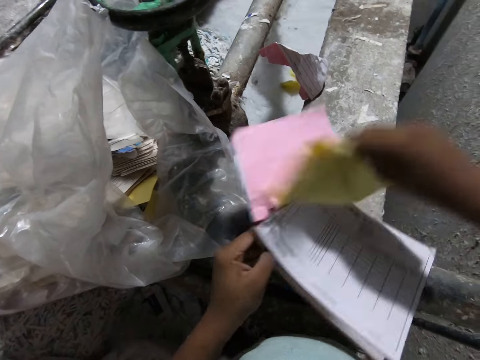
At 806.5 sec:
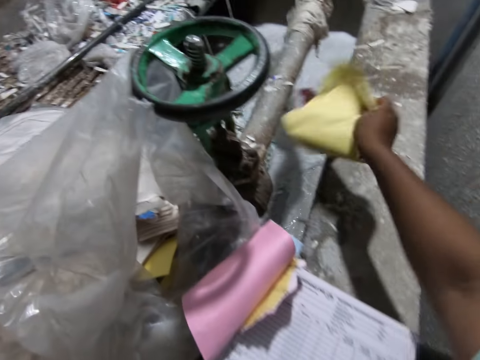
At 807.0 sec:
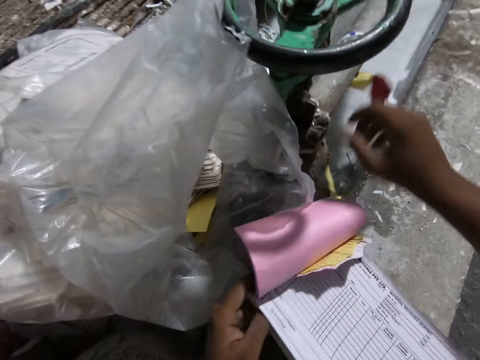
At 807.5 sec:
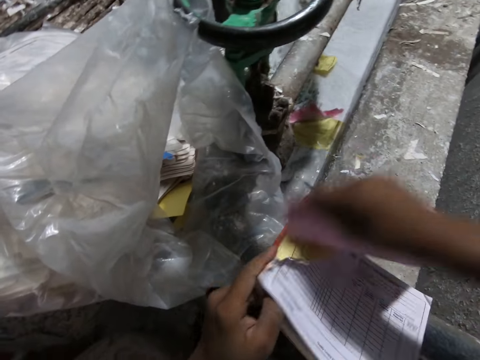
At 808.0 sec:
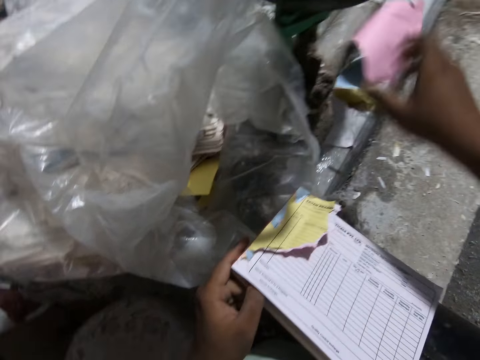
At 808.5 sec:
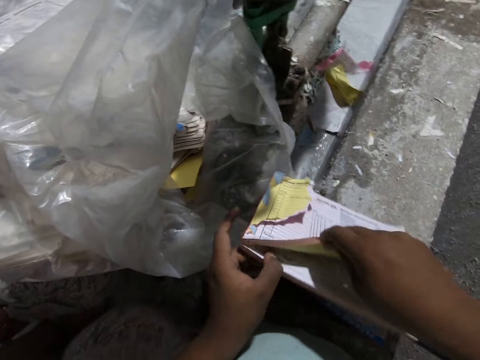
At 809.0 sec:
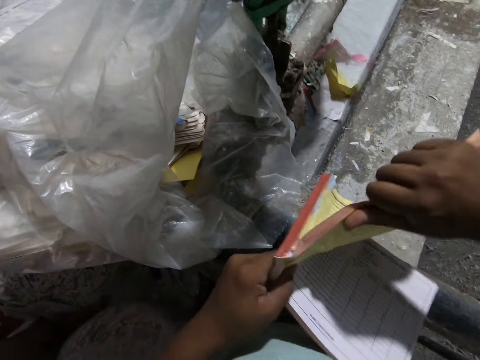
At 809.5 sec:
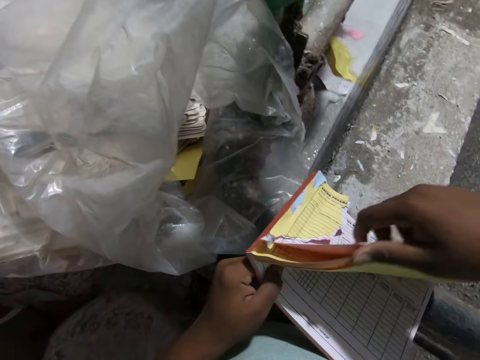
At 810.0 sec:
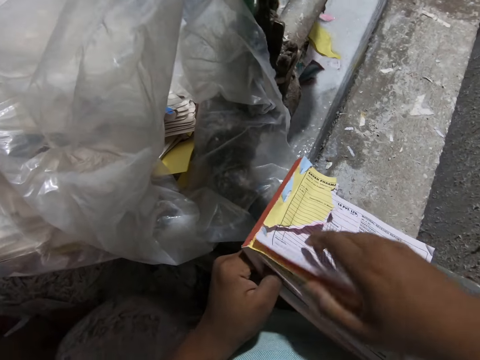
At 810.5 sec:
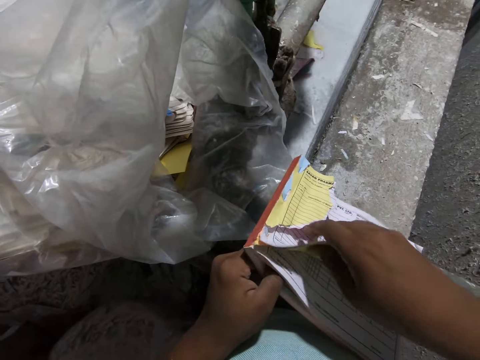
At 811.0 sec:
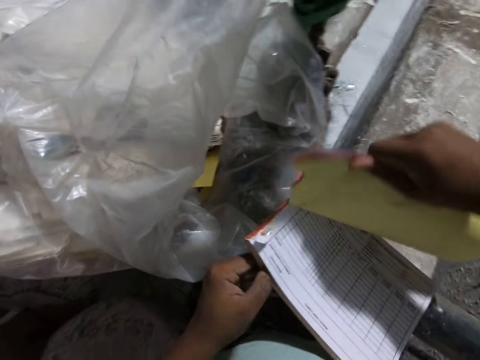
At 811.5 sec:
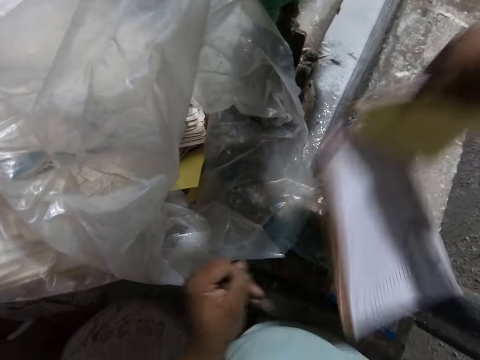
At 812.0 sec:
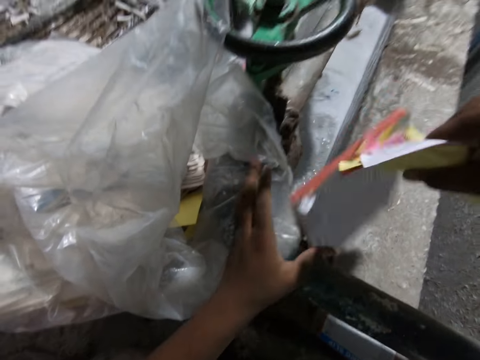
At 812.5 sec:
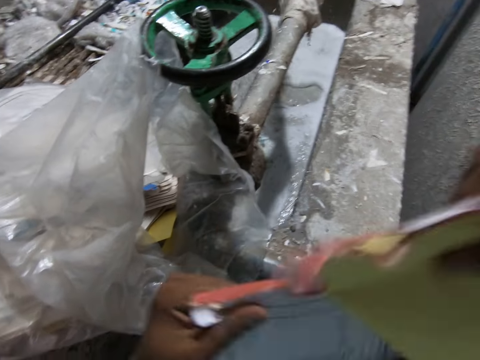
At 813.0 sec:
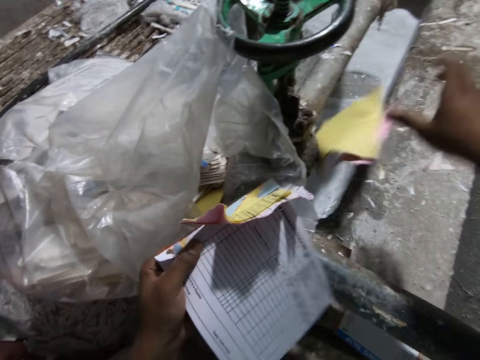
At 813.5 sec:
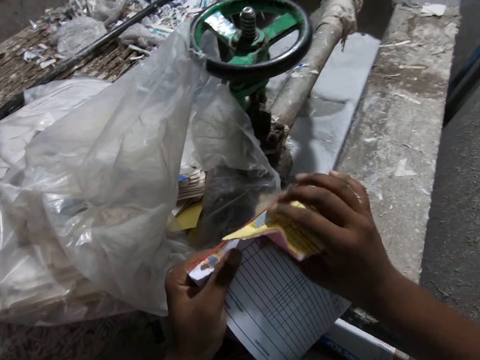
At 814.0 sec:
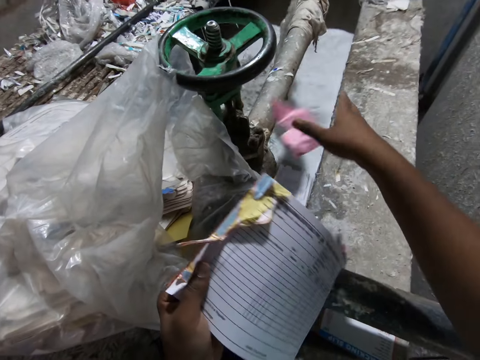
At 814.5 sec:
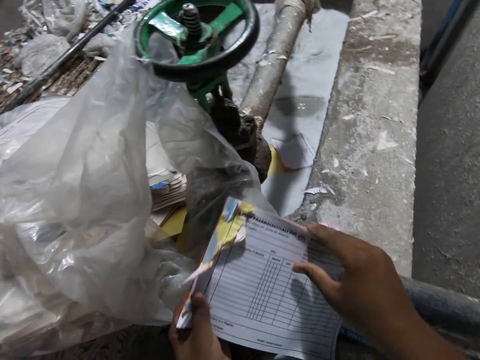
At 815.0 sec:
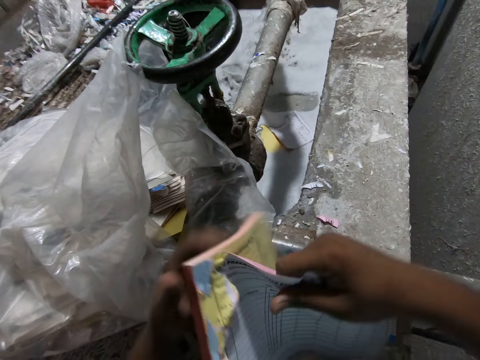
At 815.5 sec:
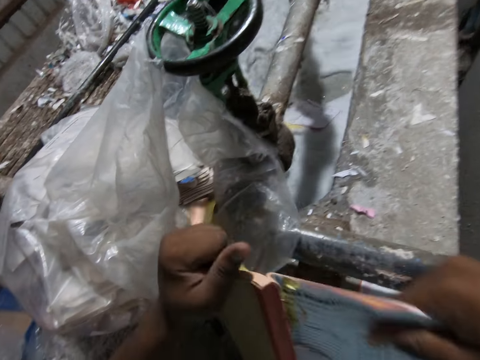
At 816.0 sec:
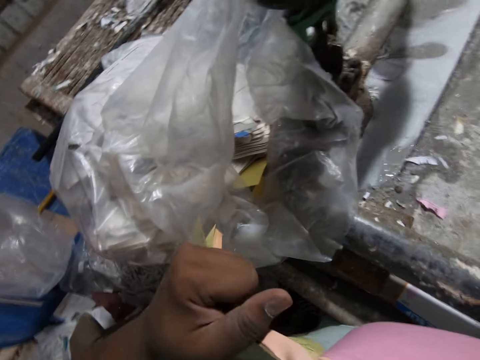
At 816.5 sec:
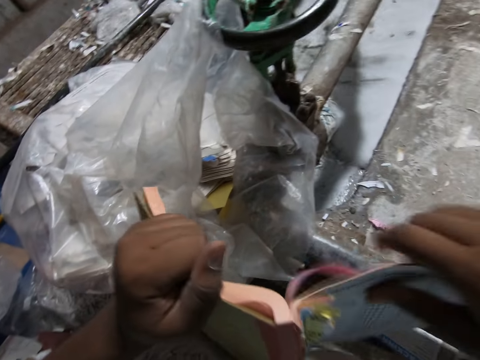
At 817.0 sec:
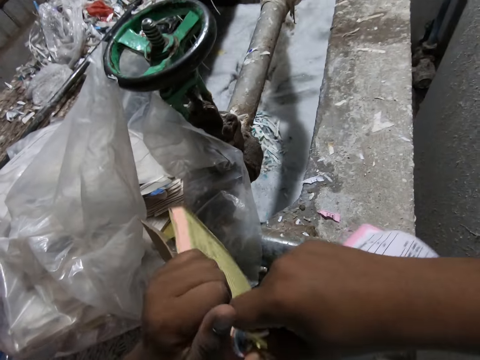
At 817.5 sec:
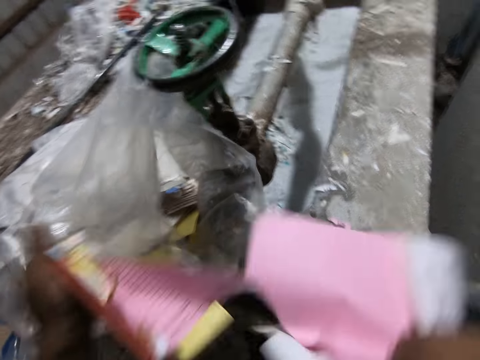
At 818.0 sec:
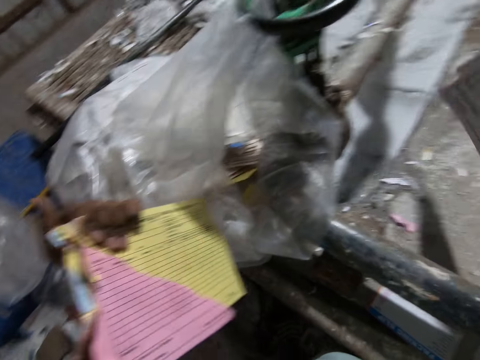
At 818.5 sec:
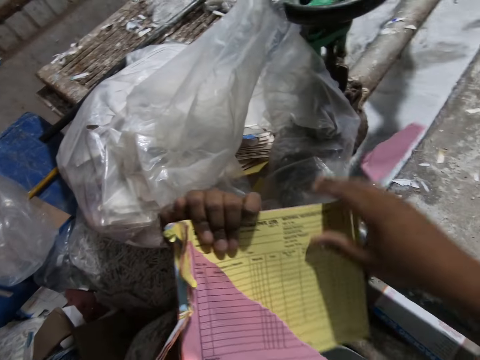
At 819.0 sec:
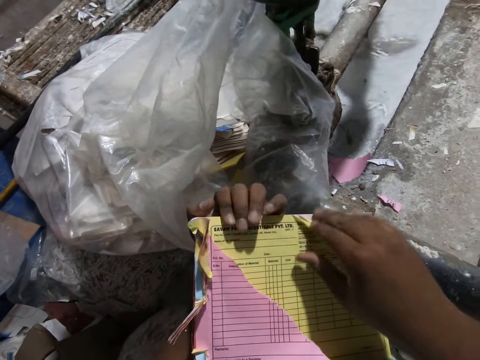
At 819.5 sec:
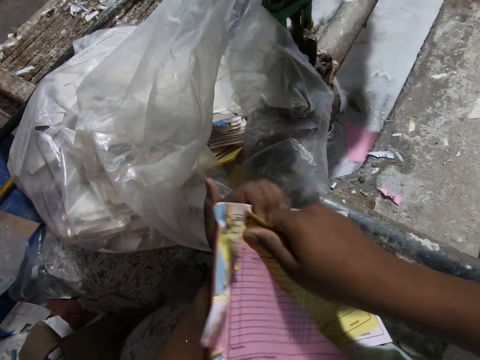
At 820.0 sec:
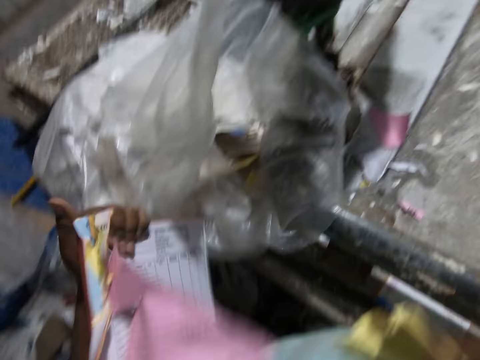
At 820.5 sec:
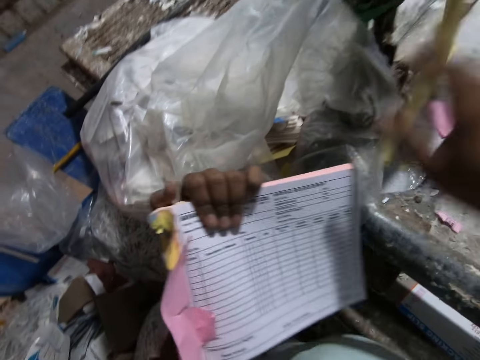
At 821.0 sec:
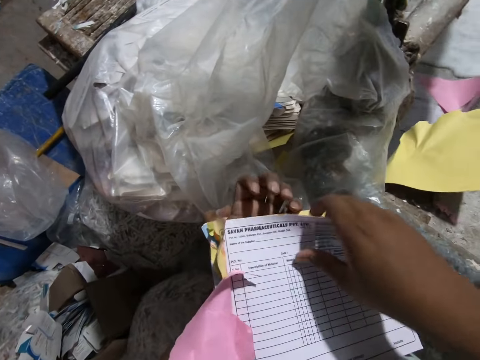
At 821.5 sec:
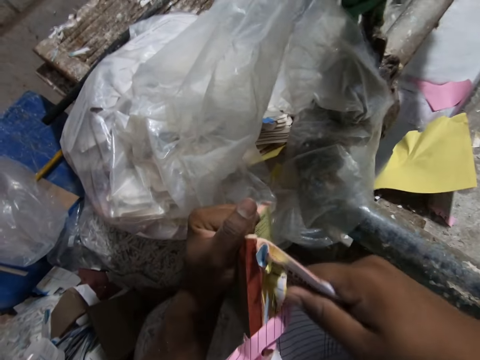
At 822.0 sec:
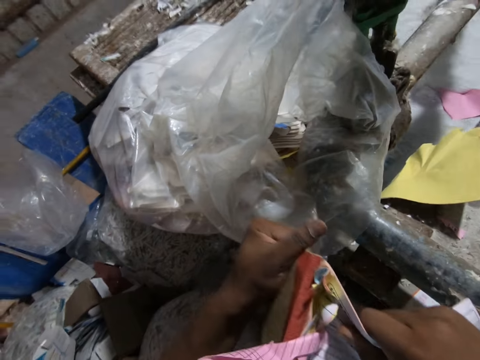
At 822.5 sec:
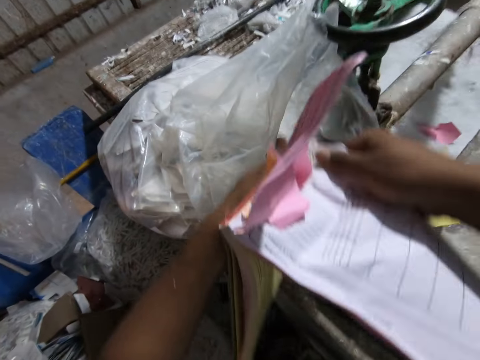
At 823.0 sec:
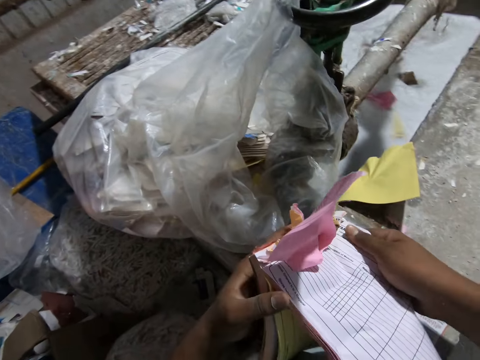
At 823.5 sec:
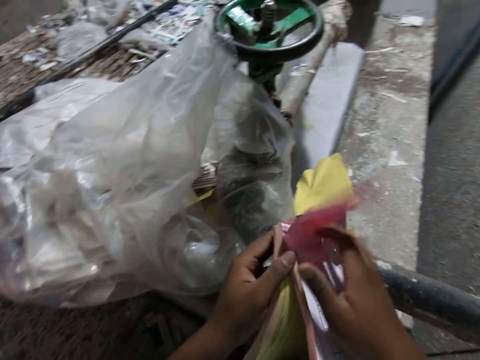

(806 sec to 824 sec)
The camera wearer drops the book in his right hand into the paper beater machine. He tears the book in his left hand with his right hand. He drops the book in his right hand into the paper beater machine. He tears the book in his left hand with his right hand. He drops the book in his right hand into the paper beater machine. He tears the book in his left hand with his right hand. He drops the book in his right hand into the paper beater machine. He tears the book in his left hand with his right hand. He drops the book in his right hand into the paper beater machine. He tears the book in his left hand with his right hand. He drops the book in his right hand into the paper beater machine. He tears the book in his left hand with his right hand.

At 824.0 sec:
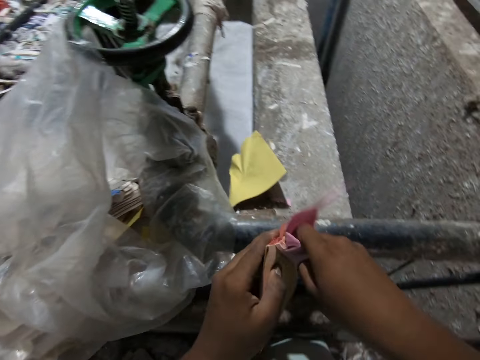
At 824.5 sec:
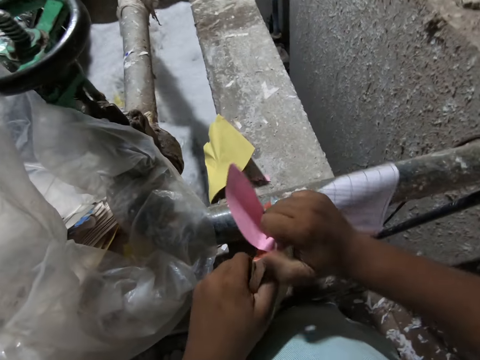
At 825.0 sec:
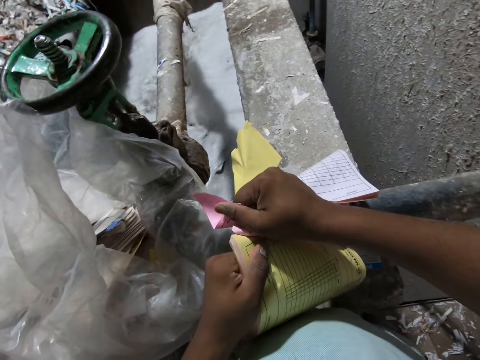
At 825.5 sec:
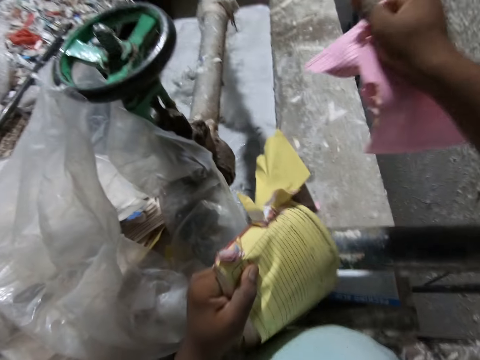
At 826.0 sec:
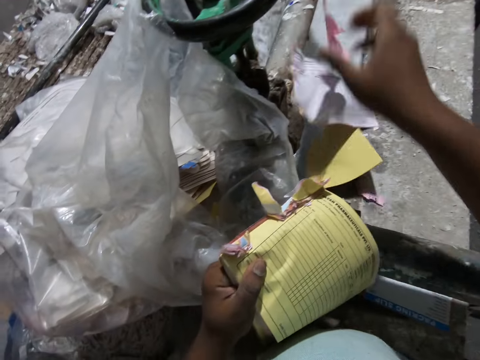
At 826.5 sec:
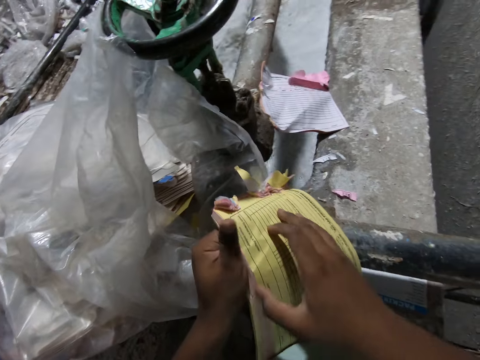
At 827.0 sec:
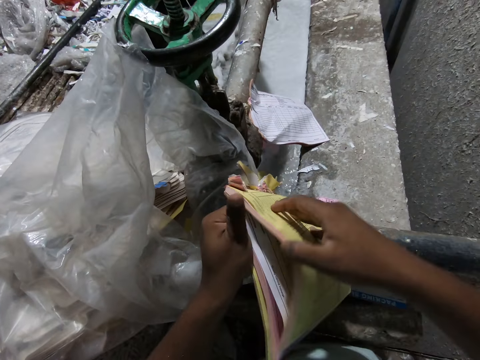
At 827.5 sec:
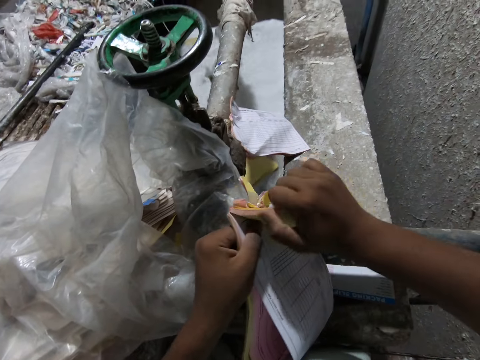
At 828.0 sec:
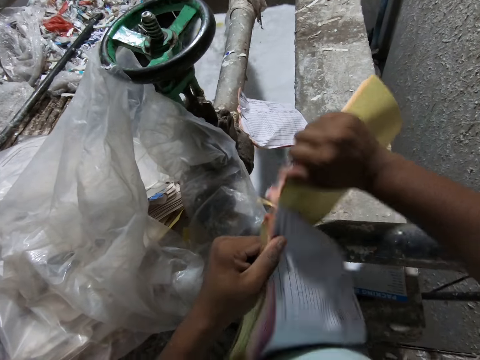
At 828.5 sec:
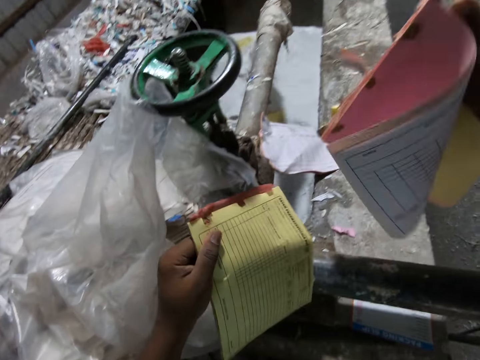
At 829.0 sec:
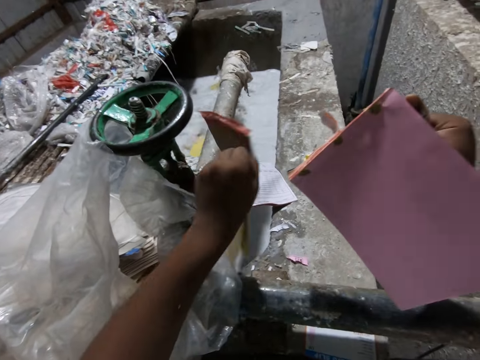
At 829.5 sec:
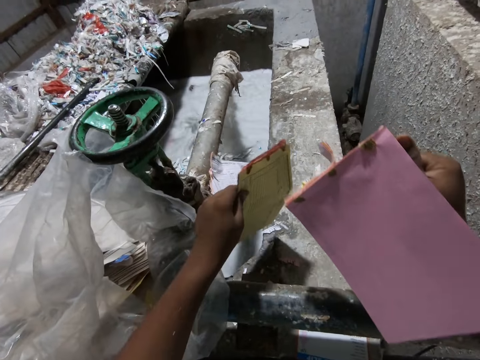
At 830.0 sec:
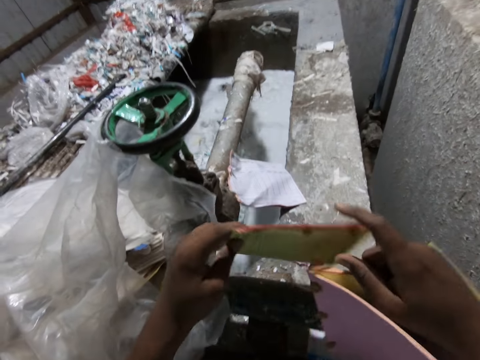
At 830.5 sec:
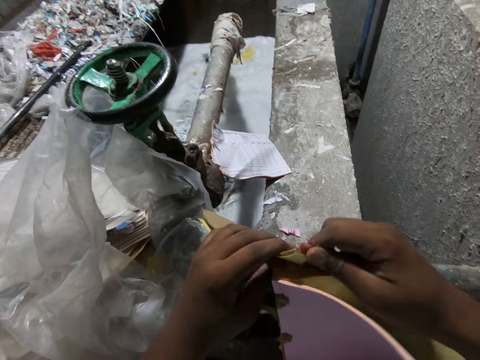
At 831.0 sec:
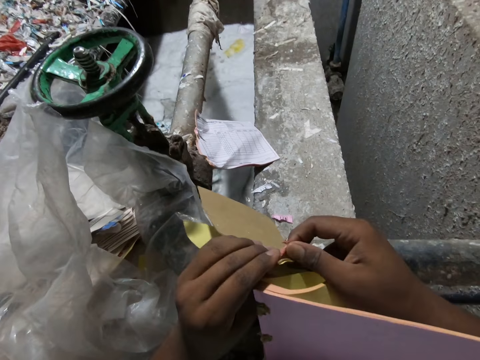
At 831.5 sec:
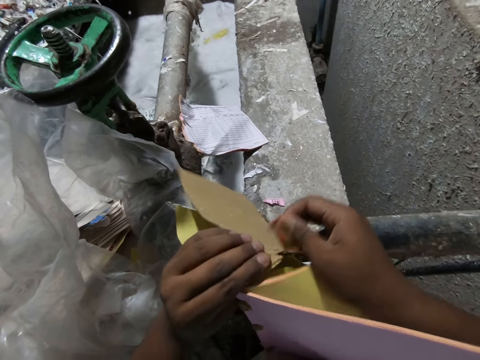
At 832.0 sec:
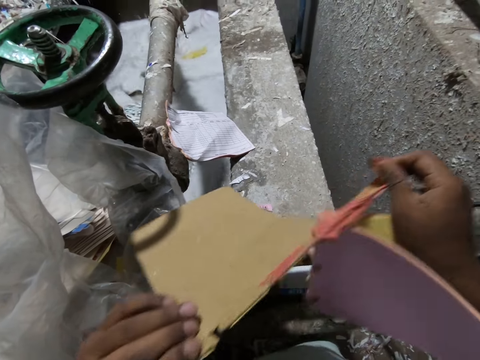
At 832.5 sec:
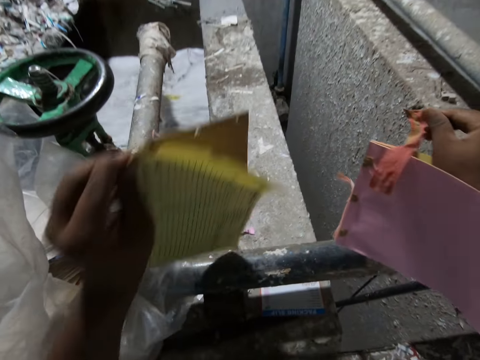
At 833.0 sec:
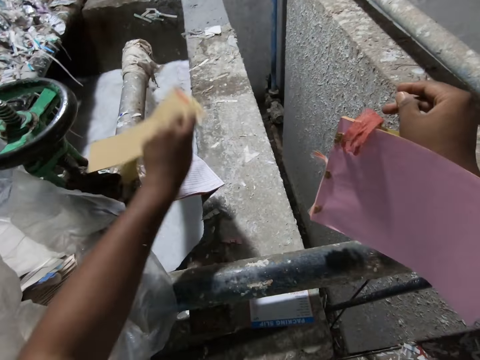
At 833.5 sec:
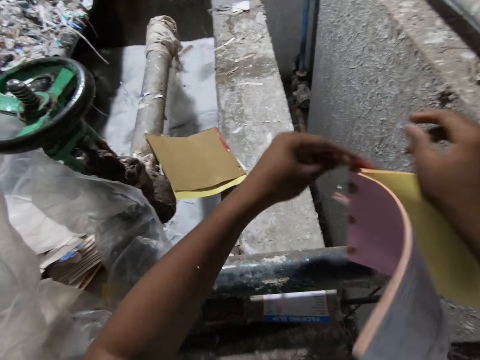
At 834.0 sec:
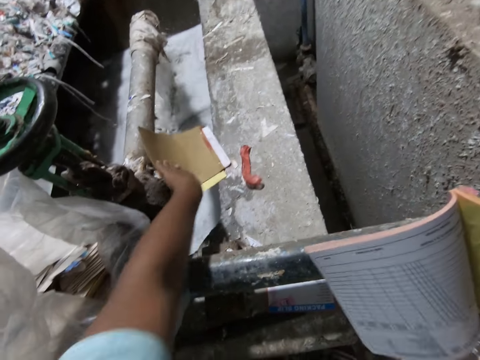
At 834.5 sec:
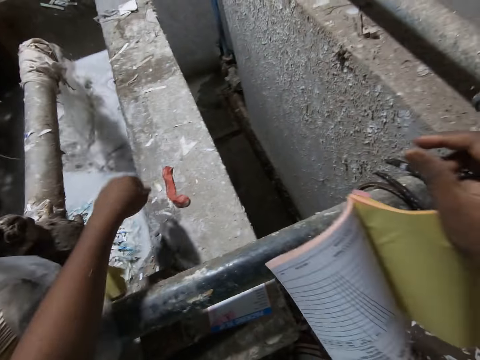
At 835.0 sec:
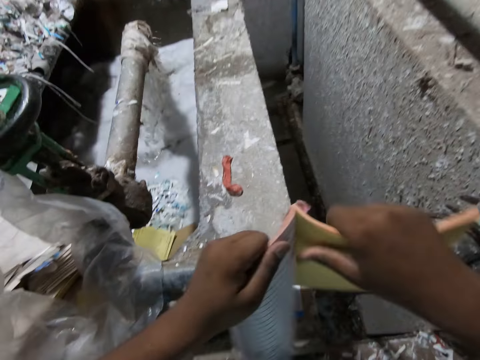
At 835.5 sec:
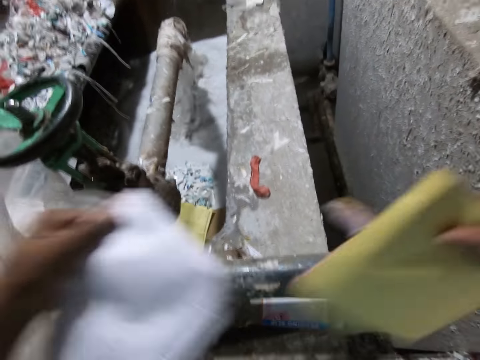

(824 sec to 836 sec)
The camera wearer drops the sheets of paper in the egg crates making machine with his right hand. He tears off sheets of paper from the booklet or book in his left hand with his right hand. He stretches the sheets of paper towards the egg crates making machine. He holds the book. He tears off a piece of paper from the booklet in his left hand with his right hand. He drops the sheets of paper in the egg crates making machine with his left hand. He picks the piece of paper from the booklet in his right hand with his left hand. He drops the piece of paper on the egg crates making machine with his left hand. He pushes sheets of paper into the egg crates making machine with his left hand. He tears off sheets of paper from the booklet in his right hand with his left hand.
